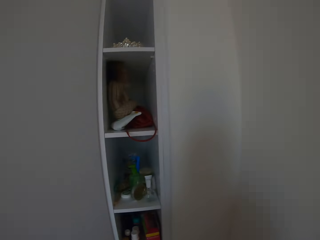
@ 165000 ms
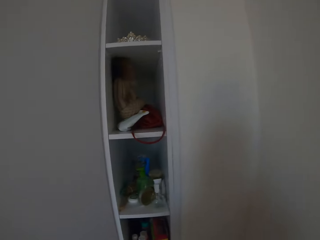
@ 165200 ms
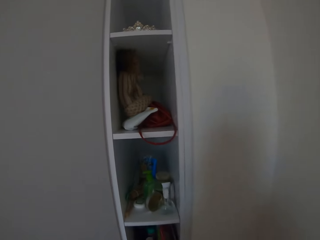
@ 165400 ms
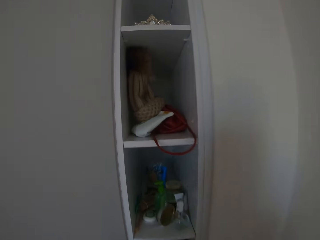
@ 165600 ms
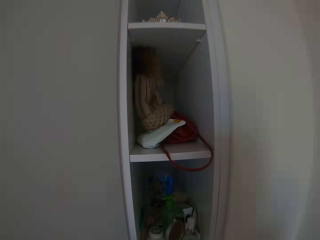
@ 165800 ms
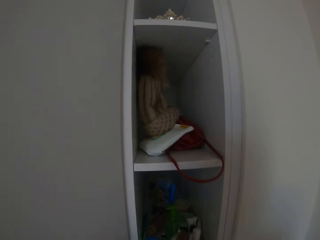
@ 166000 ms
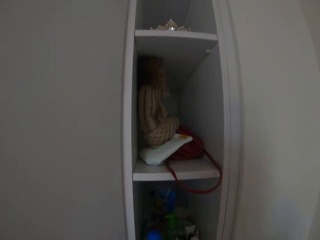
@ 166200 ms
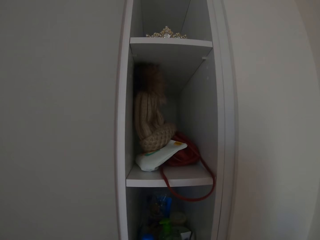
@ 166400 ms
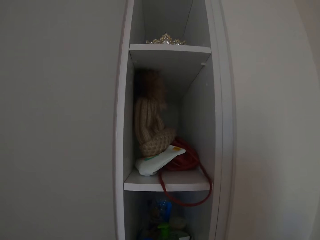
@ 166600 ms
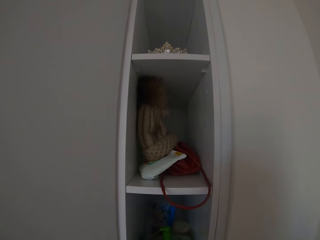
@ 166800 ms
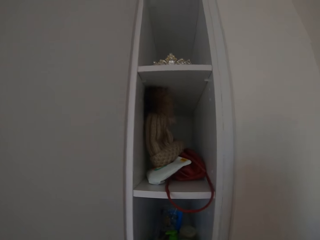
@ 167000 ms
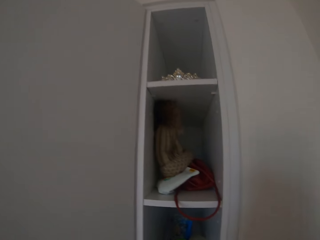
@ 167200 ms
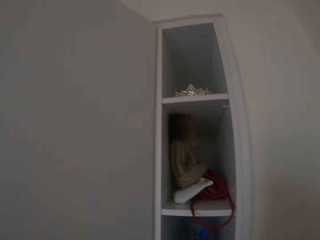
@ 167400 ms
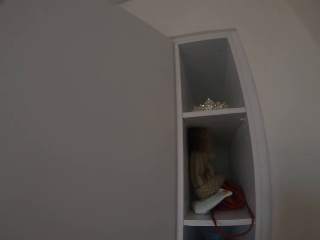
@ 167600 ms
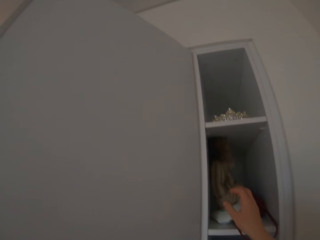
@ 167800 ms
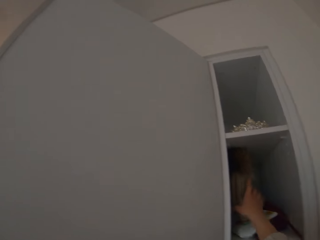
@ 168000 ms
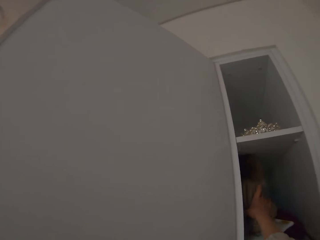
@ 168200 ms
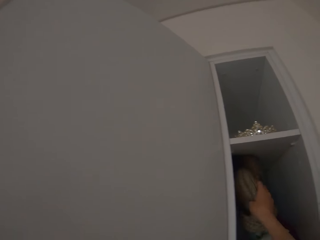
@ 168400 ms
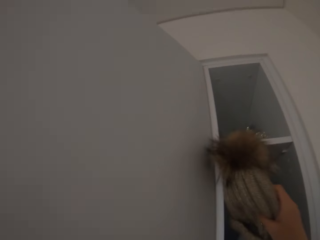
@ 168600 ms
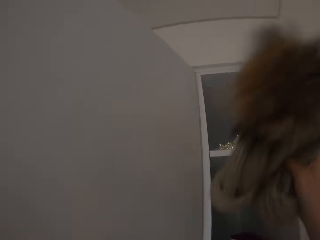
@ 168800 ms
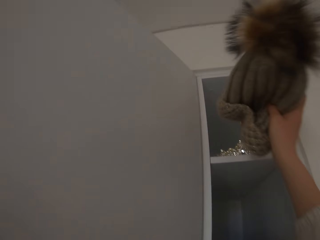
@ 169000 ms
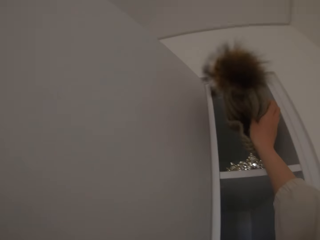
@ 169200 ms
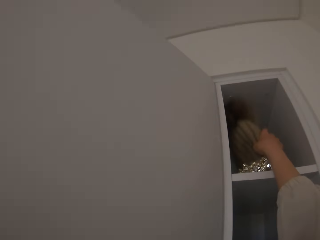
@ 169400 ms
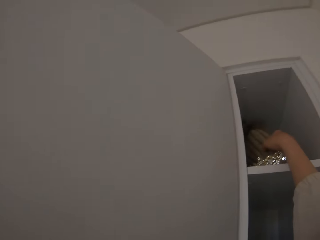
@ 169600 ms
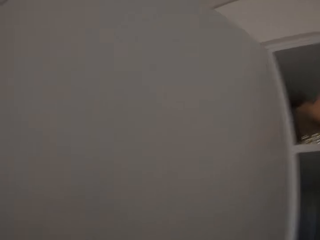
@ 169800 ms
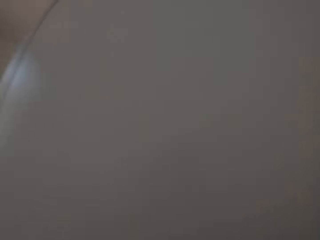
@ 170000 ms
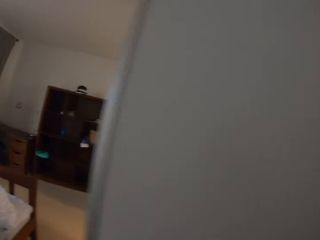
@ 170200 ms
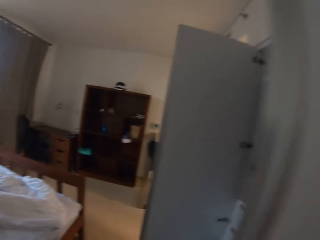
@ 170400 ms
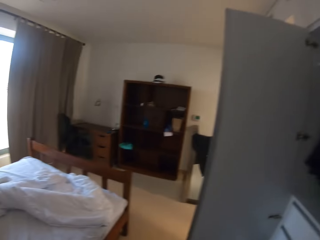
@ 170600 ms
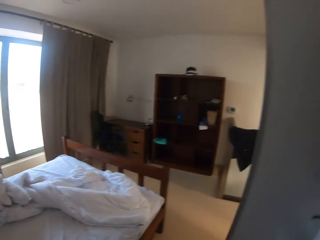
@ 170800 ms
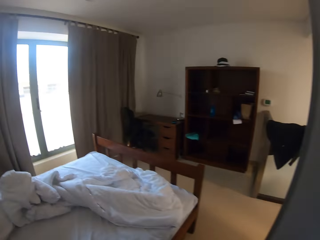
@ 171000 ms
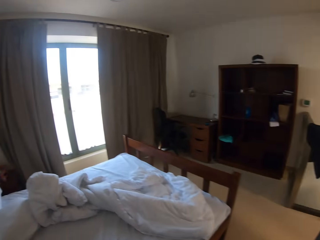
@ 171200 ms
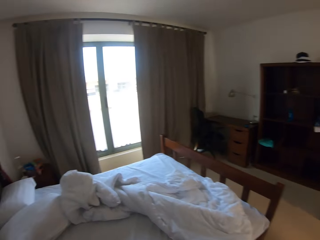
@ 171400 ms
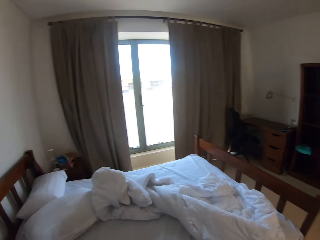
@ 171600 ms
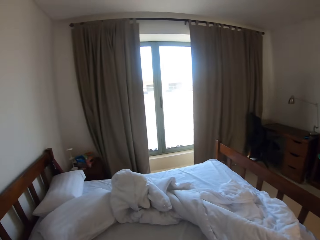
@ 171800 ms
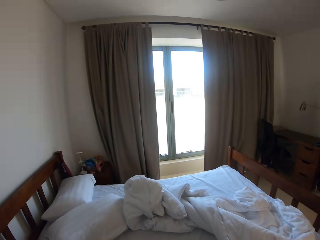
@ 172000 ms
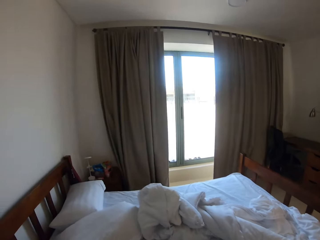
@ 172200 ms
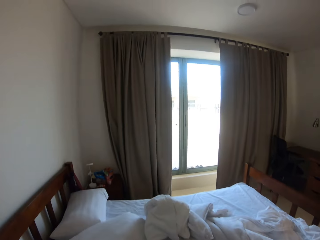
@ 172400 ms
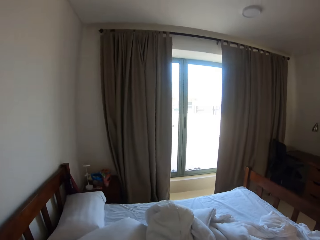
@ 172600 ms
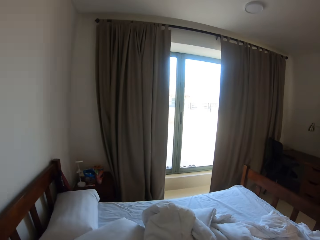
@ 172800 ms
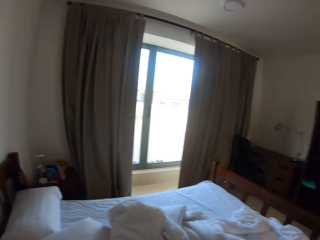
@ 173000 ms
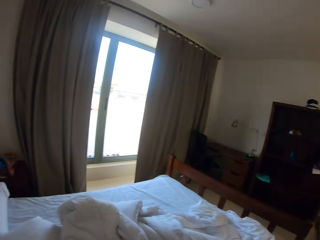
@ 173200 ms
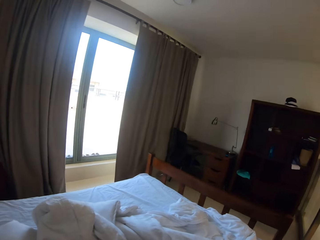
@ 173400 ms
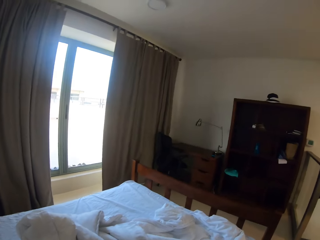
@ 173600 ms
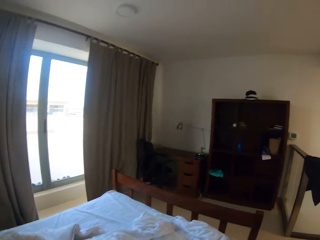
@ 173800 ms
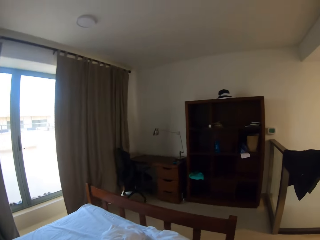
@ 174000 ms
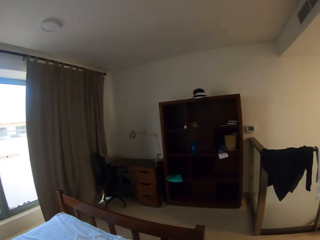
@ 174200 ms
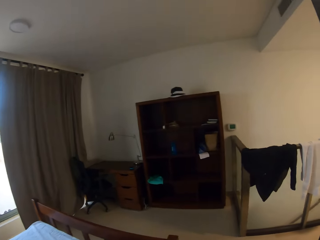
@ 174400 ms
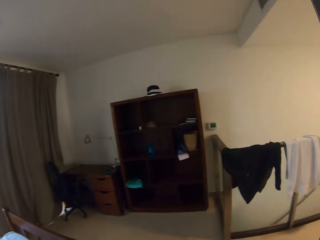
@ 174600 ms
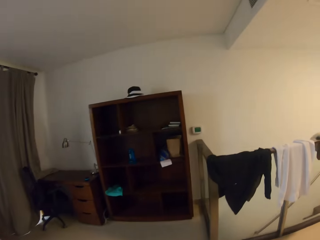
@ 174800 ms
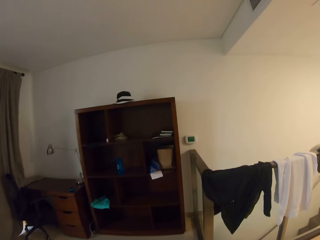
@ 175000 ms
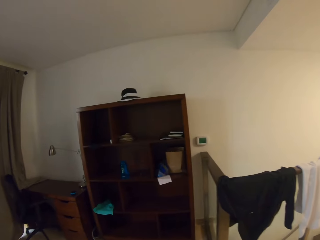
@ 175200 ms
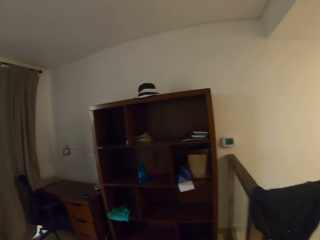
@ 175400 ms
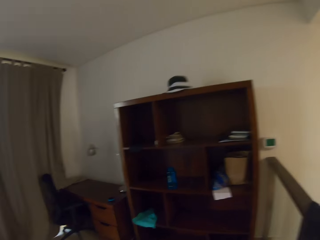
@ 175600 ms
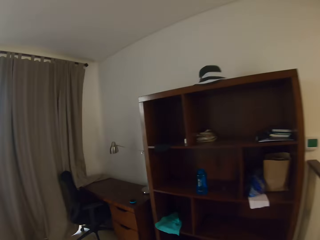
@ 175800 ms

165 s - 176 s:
The camera wearer moves to the cabinet. They take a beanie from the cabinet, from the lower shelf. They put the beanie in another cabinet, on the upper shelf. They move back to the bed.

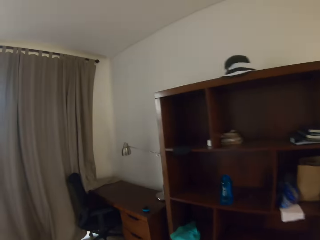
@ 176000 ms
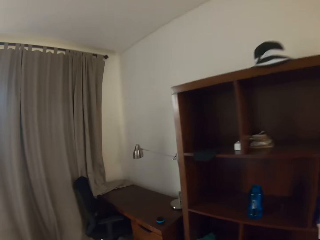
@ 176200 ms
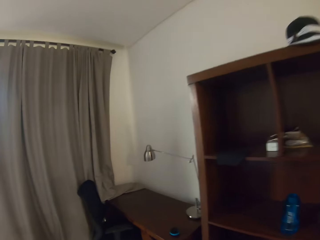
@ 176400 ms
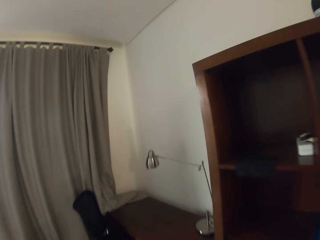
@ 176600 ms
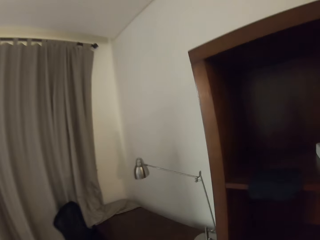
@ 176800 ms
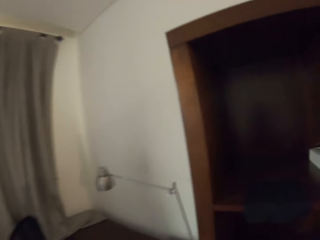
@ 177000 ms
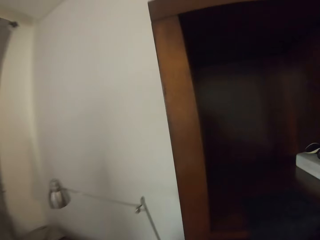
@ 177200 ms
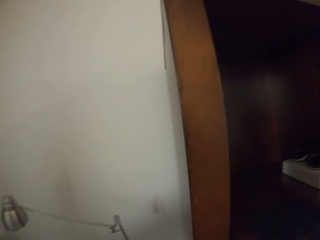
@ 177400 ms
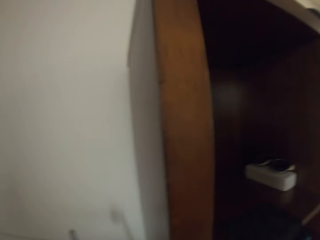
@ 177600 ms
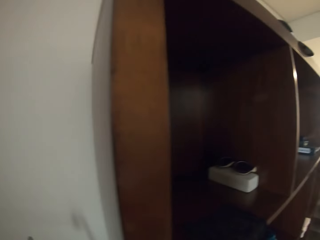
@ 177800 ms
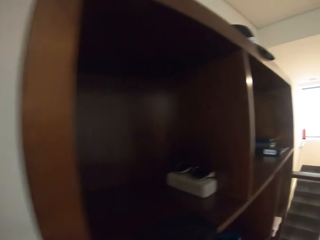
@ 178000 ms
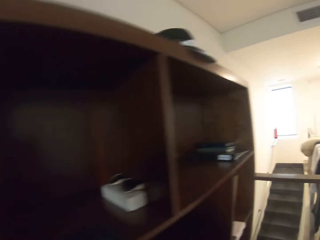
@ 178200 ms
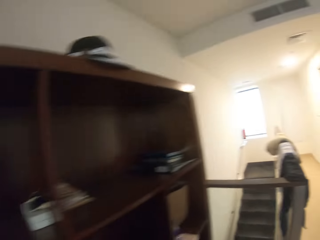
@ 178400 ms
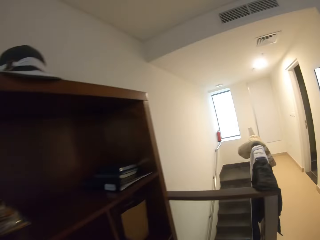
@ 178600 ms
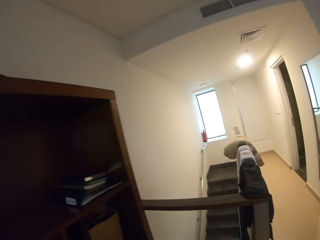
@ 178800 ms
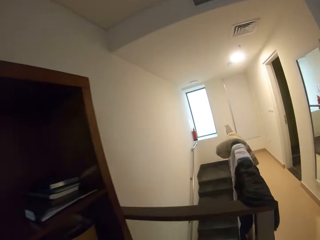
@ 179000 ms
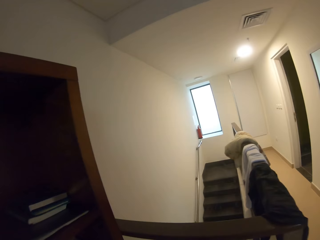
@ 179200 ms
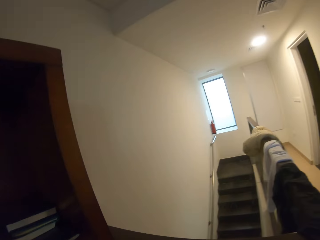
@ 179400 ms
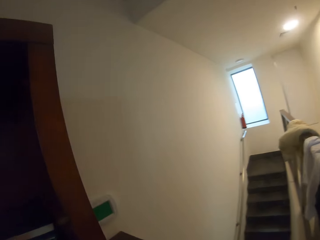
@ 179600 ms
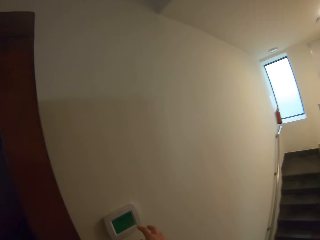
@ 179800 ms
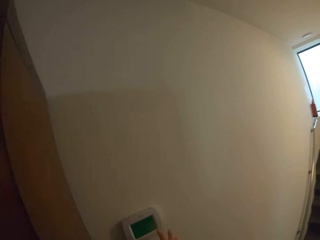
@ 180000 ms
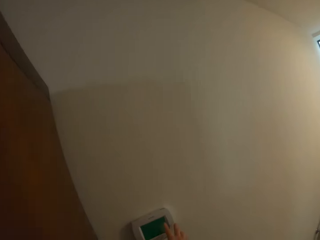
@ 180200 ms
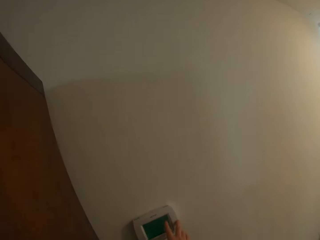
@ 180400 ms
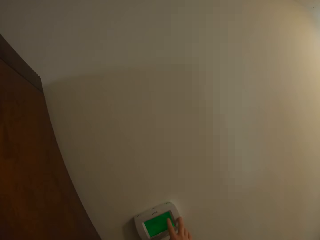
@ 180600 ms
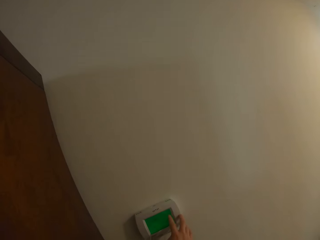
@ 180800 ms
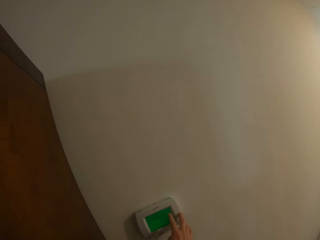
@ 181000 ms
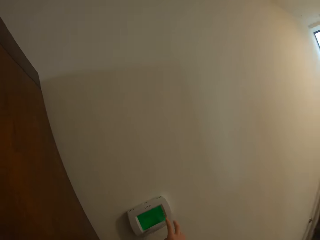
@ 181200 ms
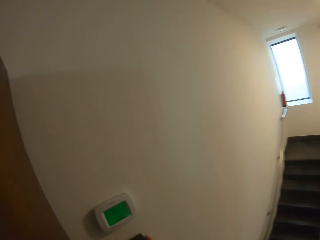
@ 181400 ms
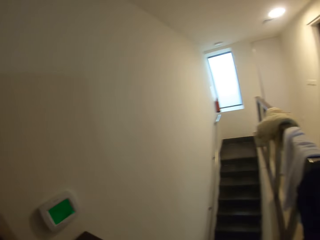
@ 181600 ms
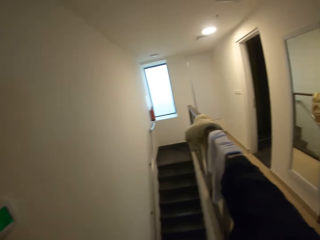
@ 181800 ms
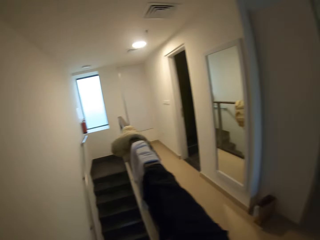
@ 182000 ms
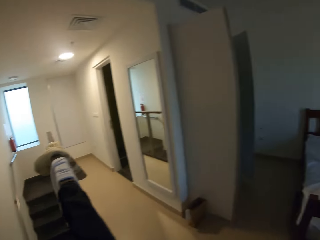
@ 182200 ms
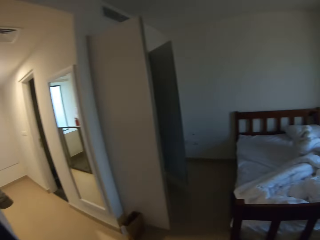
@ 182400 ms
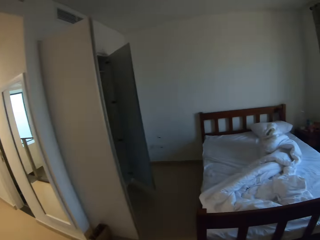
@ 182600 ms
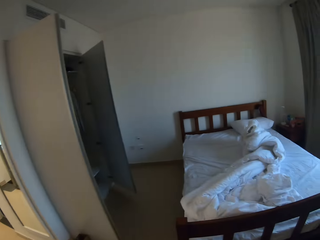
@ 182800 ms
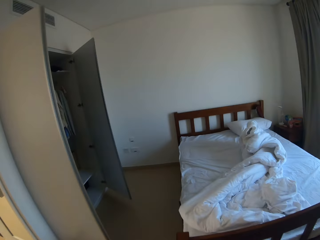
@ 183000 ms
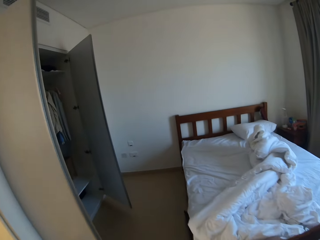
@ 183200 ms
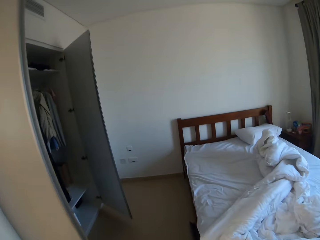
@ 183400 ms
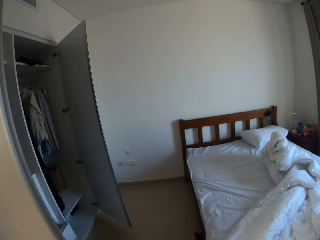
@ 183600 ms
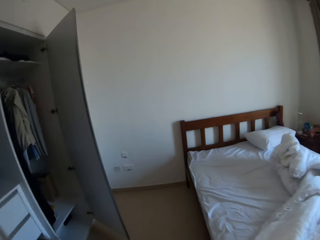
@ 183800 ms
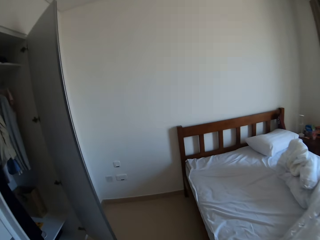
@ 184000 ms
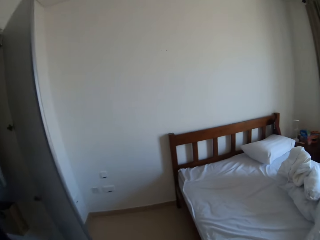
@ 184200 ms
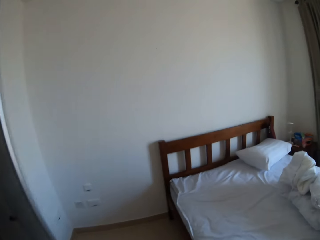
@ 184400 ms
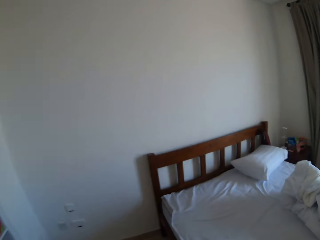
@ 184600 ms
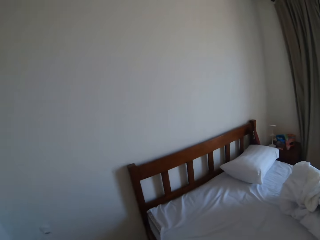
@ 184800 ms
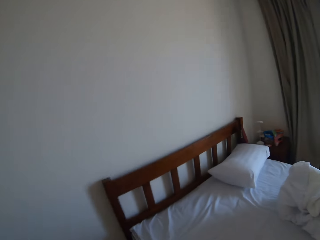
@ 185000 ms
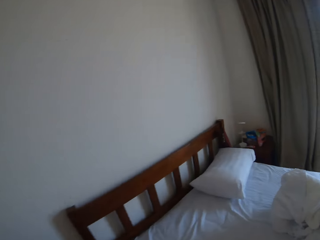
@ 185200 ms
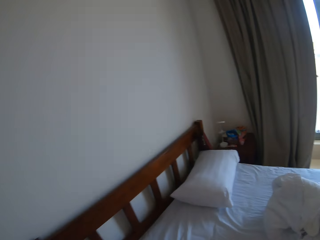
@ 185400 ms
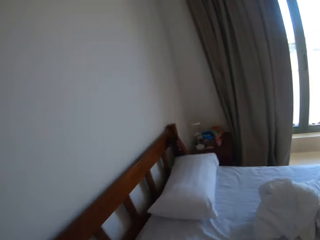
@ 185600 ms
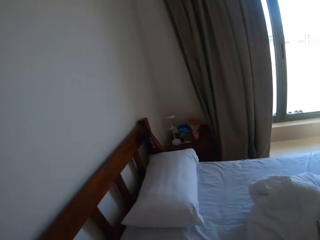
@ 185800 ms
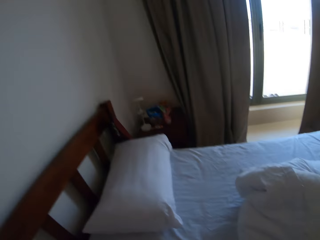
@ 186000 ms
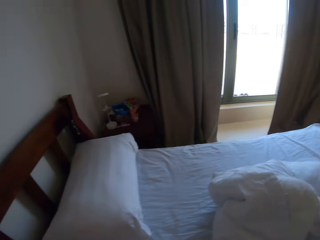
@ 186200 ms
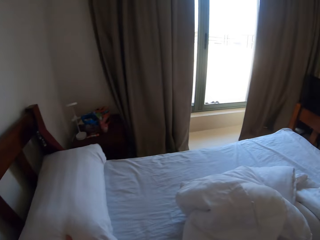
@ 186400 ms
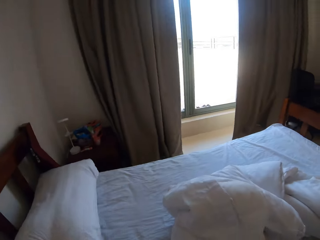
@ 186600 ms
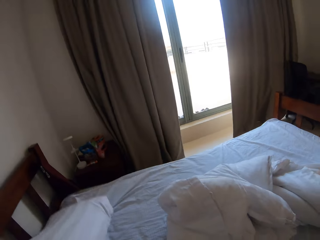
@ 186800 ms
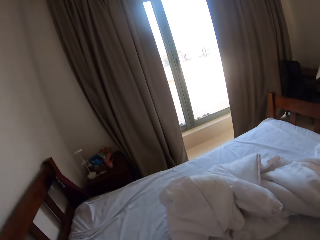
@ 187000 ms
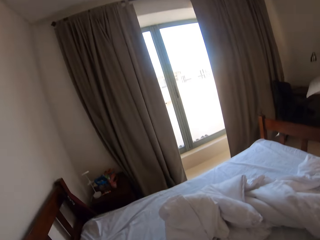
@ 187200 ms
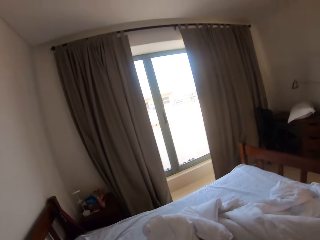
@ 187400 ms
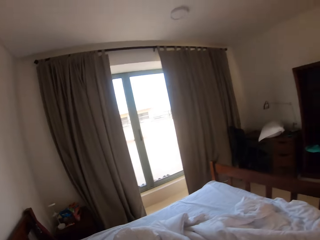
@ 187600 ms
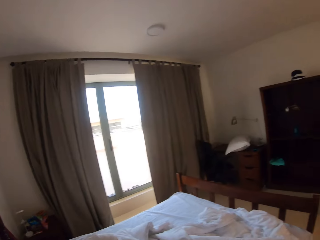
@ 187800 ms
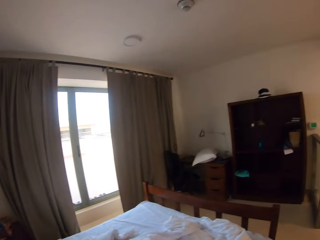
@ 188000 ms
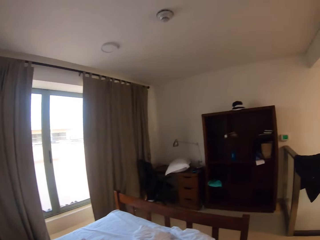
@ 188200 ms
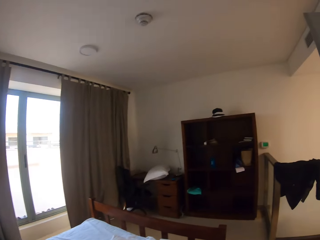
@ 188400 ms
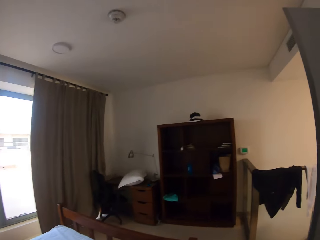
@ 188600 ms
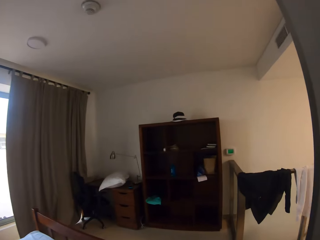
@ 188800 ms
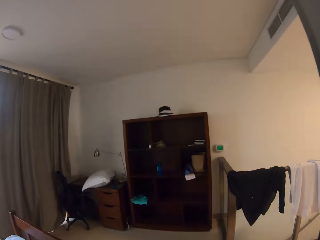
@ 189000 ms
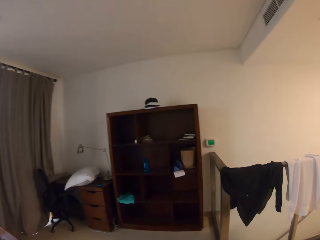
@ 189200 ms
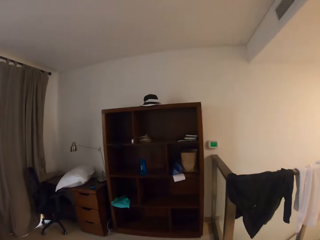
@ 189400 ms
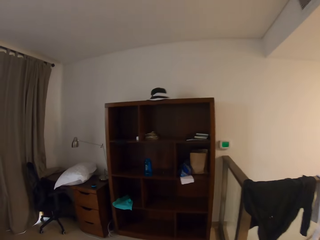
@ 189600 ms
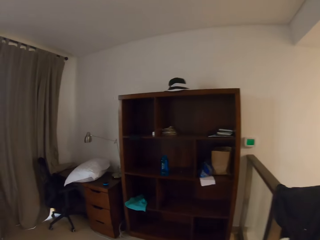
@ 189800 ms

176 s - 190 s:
The camera wearer walks to the wardrobe. They touch a device on the wall. They move to the bed. They take a pillow from the bed.
